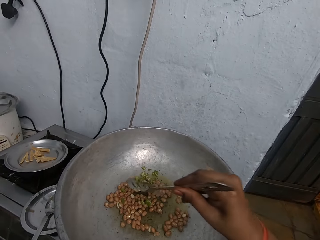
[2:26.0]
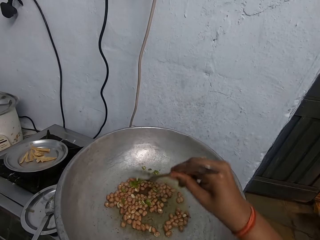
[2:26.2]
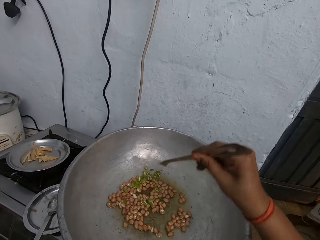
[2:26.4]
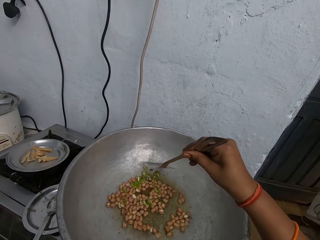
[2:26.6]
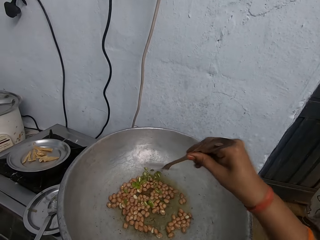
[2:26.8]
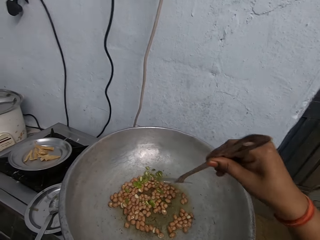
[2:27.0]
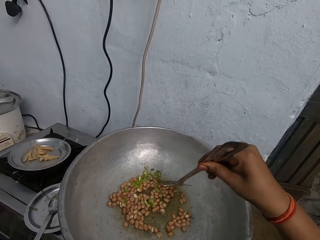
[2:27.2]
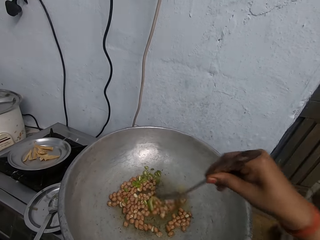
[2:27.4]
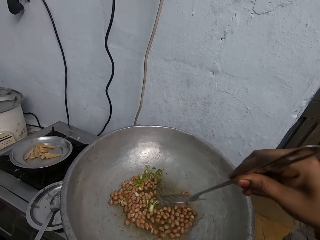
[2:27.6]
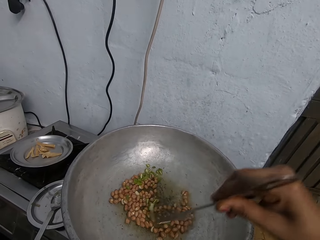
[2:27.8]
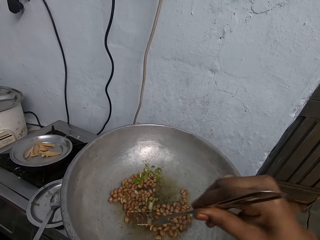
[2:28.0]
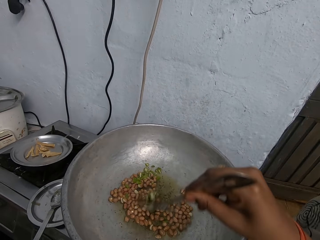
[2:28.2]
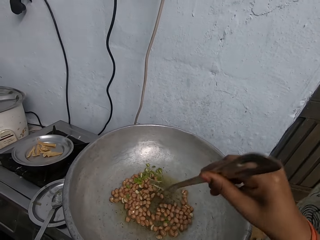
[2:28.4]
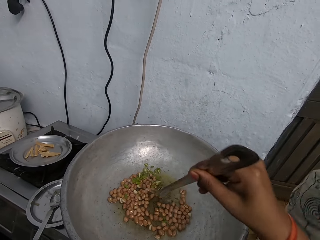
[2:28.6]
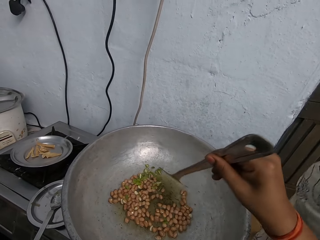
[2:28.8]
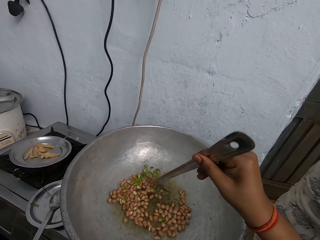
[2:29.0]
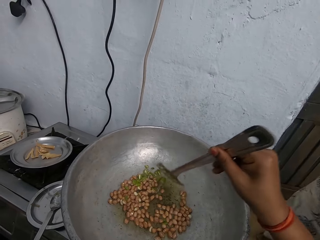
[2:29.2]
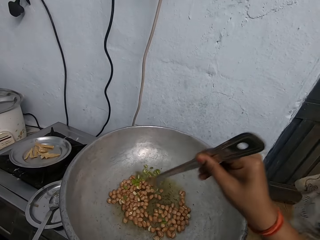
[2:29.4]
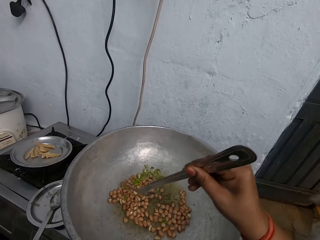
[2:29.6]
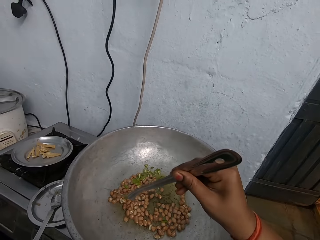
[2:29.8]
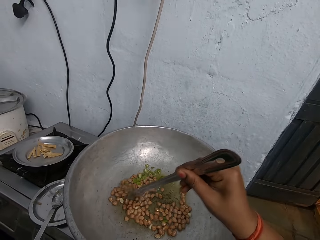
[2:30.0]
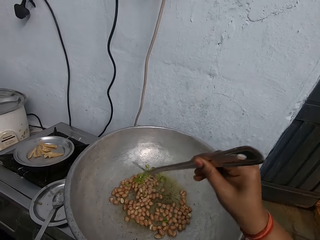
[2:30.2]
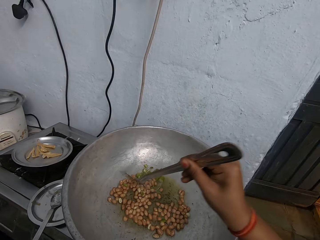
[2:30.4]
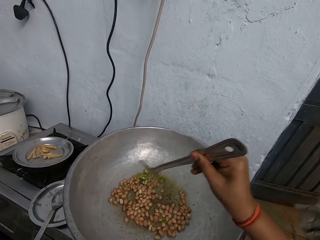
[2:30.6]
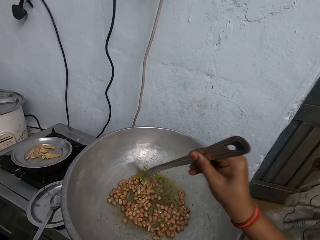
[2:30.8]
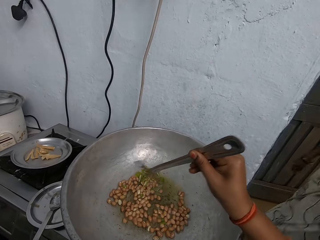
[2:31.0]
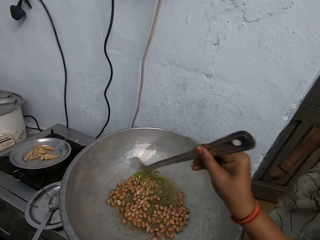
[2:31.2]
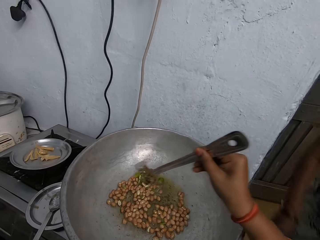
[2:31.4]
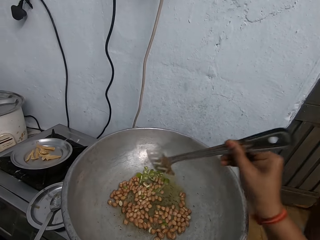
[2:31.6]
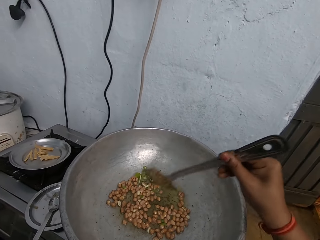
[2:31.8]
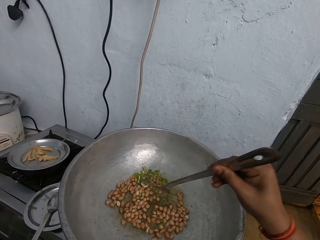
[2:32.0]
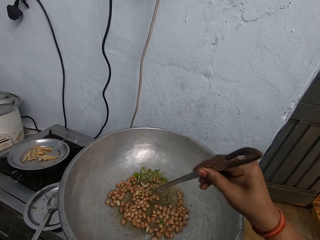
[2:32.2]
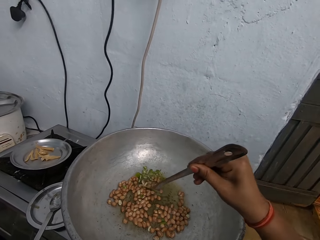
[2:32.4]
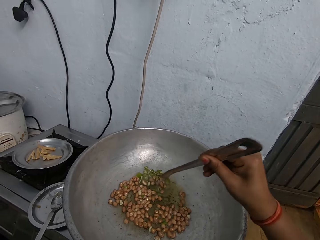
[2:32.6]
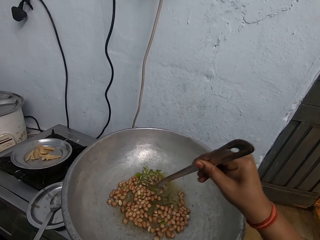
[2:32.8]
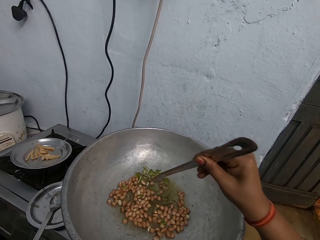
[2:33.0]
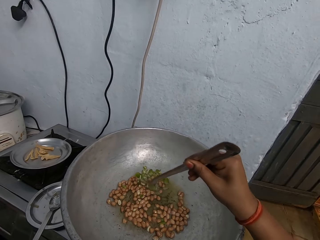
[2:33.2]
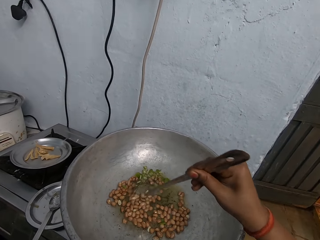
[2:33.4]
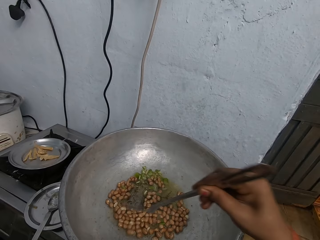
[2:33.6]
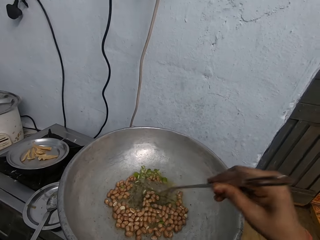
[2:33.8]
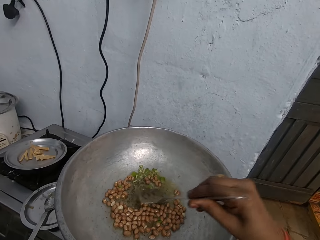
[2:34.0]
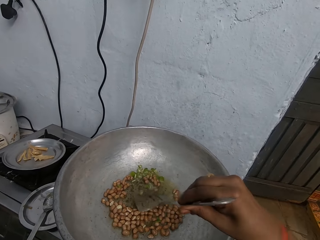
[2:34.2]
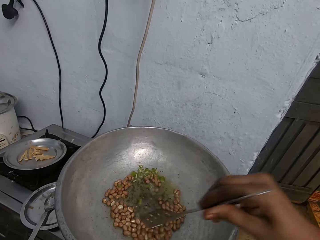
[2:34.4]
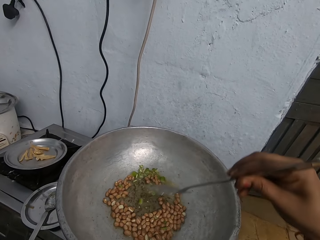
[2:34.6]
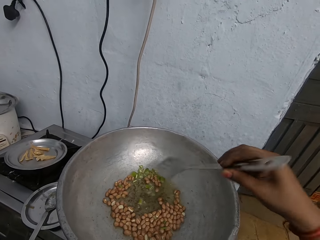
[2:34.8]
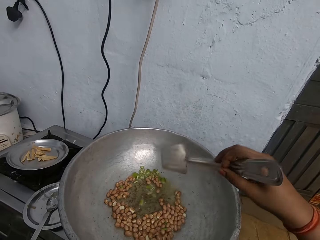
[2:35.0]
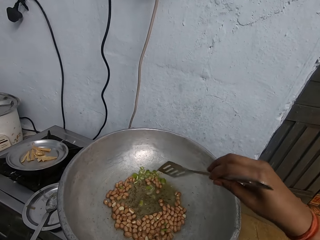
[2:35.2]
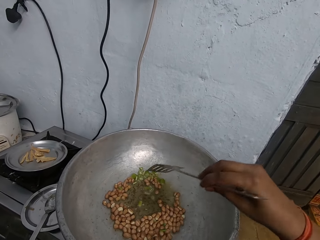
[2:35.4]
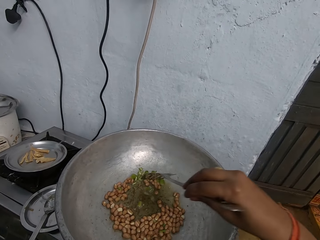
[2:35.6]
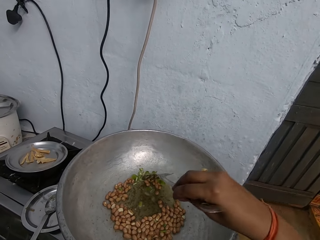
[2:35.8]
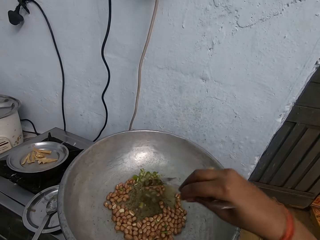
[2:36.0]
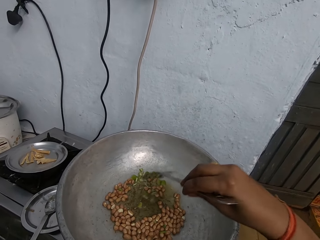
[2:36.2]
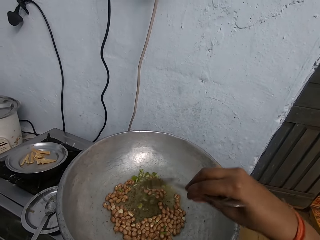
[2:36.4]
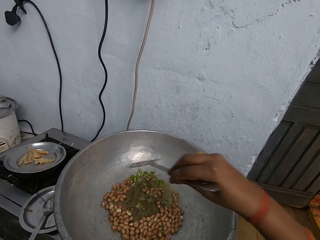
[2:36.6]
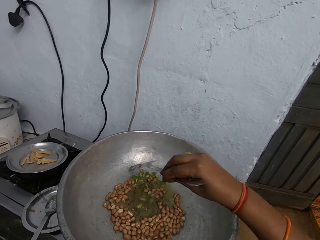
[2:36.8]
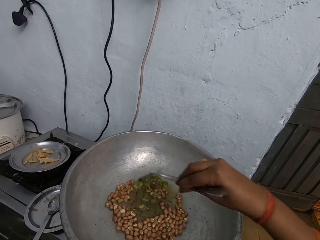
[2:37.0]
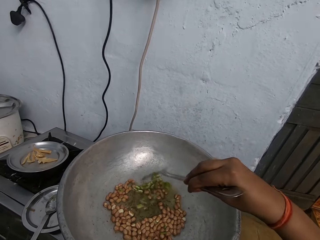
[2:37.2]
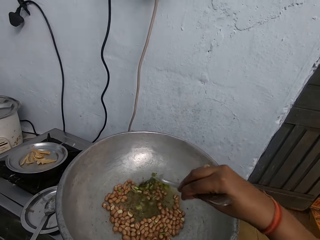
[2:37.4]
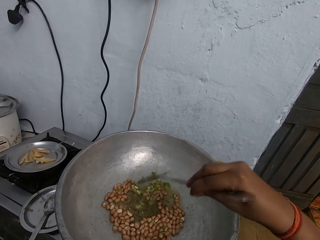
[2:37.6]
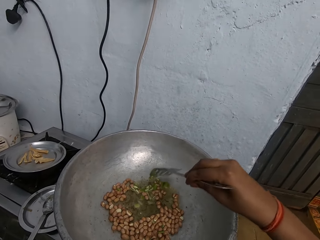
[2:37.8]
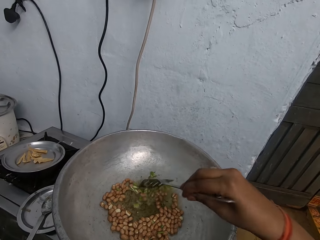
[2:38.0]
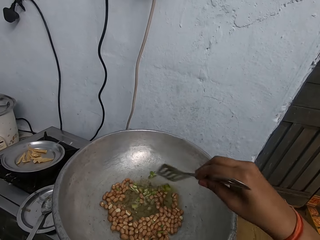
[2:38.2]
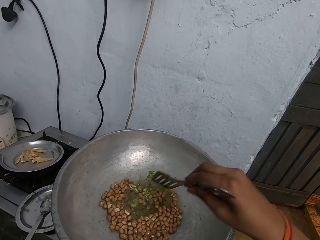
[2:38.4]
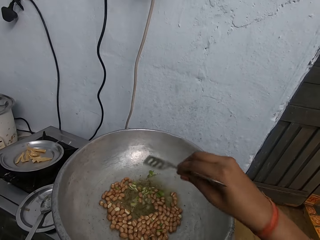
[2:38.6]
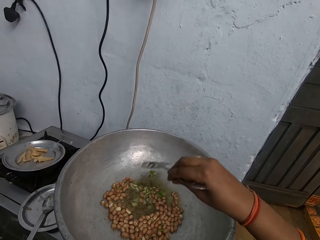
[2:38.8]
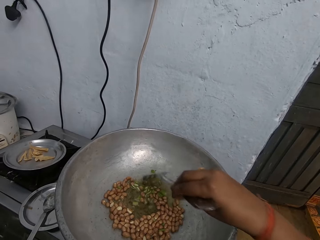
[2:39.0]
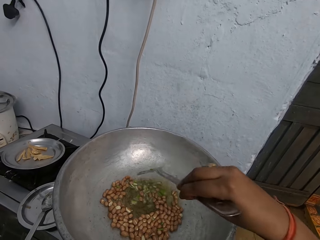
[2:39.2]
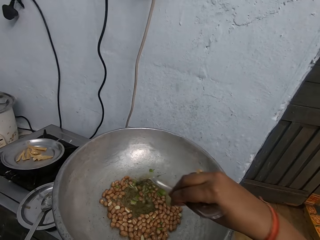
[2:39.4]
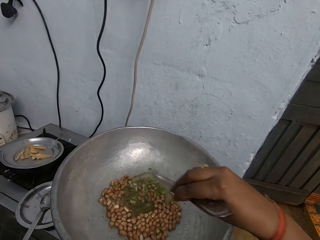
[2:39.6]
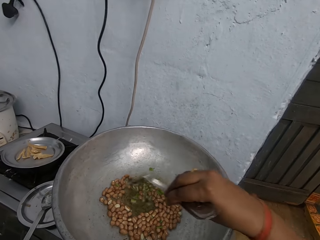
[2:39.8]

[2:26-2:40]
The camera wearer mixes the food in the pot with the turner. The woman walks past the camera wearer. The camera wearer stirs the beans and the green peas in the pot with the frying spatula in her right hand.

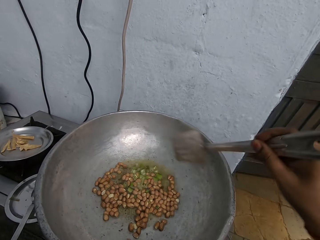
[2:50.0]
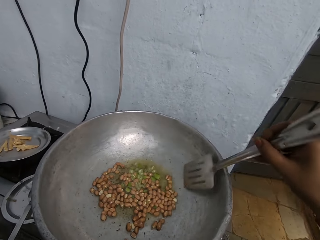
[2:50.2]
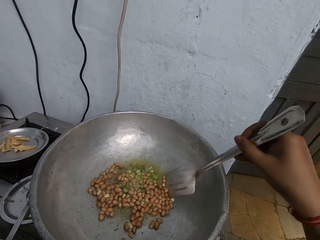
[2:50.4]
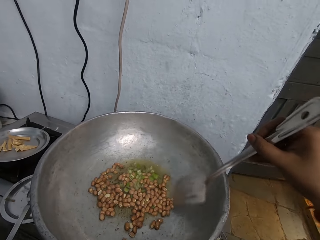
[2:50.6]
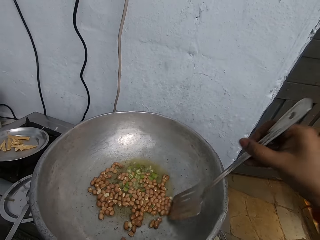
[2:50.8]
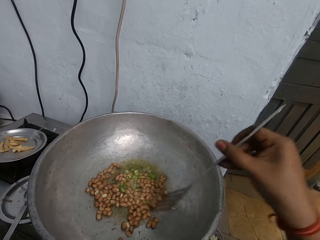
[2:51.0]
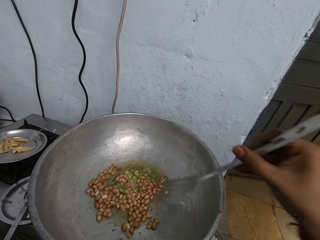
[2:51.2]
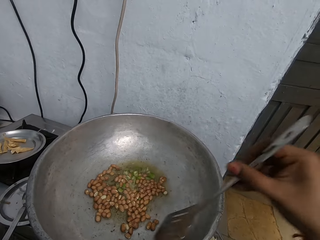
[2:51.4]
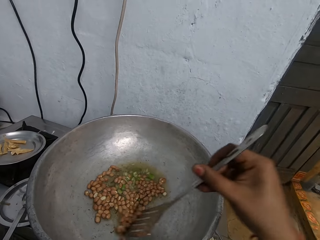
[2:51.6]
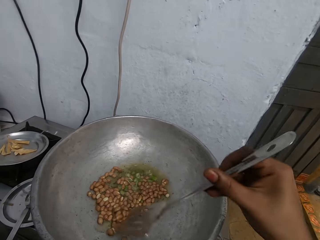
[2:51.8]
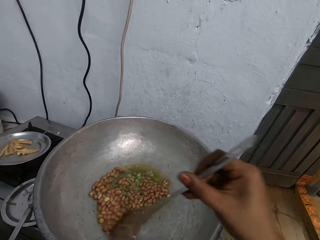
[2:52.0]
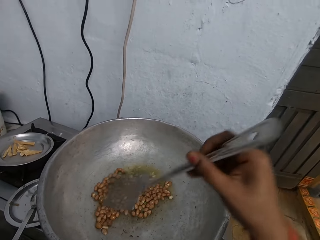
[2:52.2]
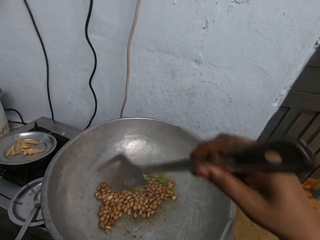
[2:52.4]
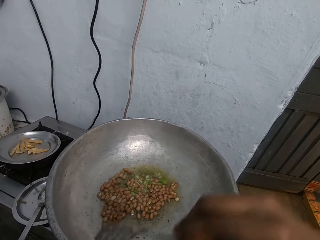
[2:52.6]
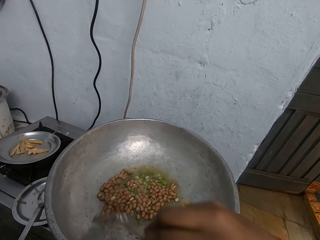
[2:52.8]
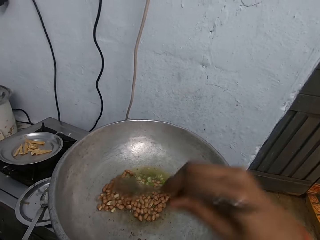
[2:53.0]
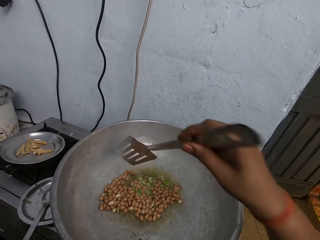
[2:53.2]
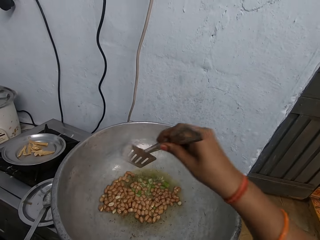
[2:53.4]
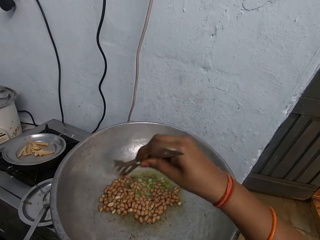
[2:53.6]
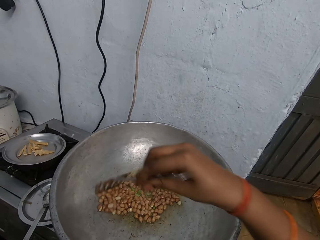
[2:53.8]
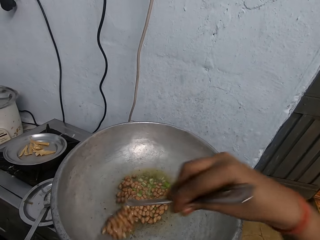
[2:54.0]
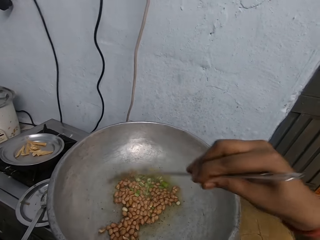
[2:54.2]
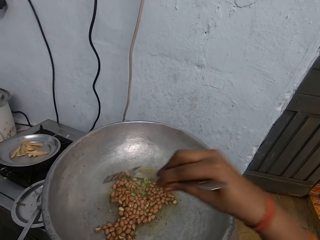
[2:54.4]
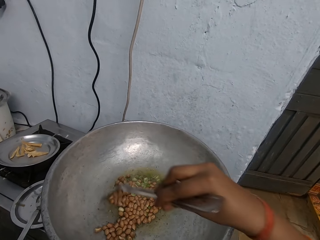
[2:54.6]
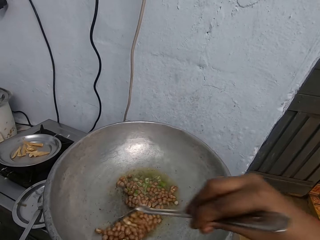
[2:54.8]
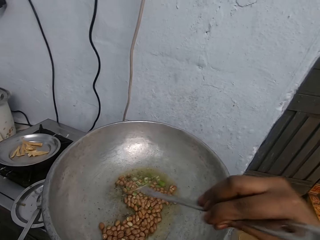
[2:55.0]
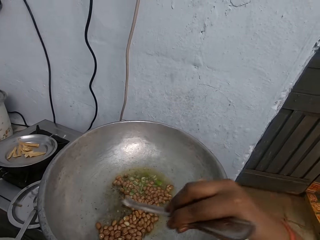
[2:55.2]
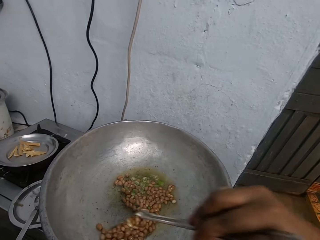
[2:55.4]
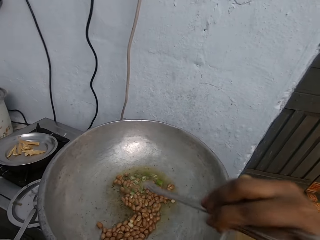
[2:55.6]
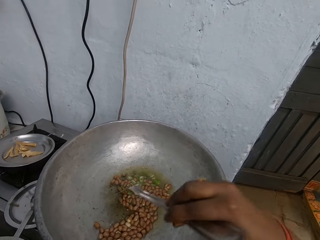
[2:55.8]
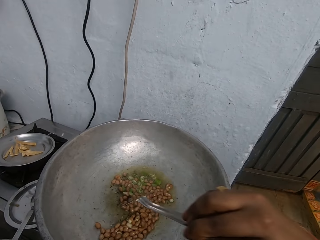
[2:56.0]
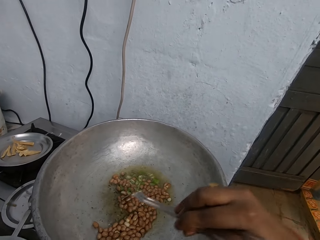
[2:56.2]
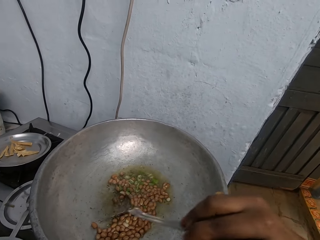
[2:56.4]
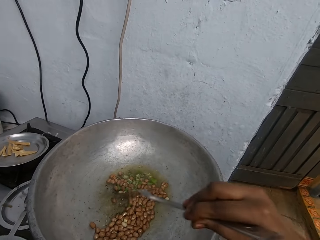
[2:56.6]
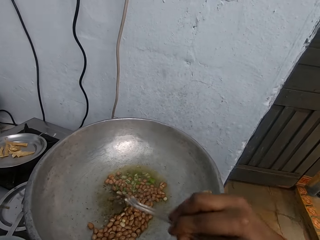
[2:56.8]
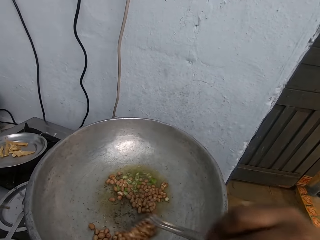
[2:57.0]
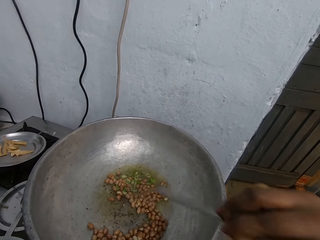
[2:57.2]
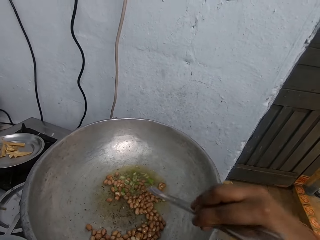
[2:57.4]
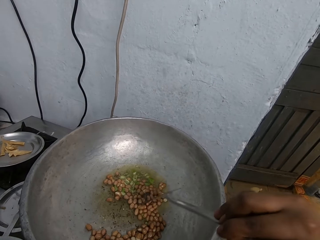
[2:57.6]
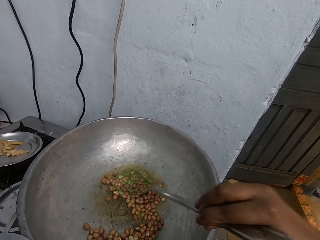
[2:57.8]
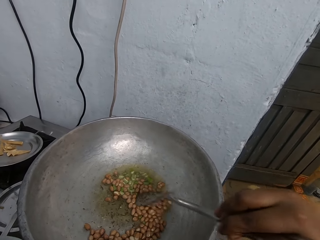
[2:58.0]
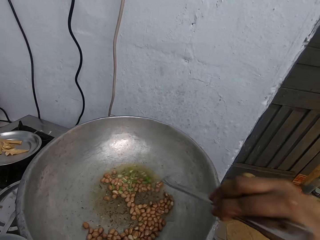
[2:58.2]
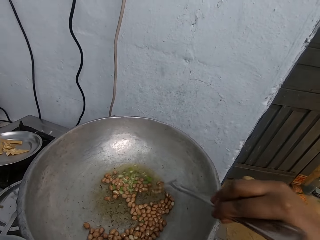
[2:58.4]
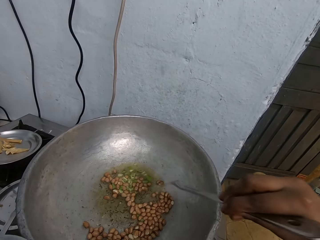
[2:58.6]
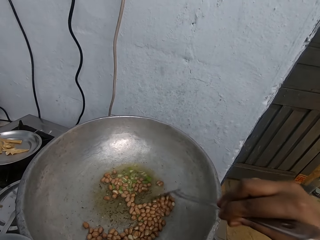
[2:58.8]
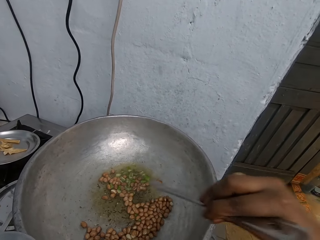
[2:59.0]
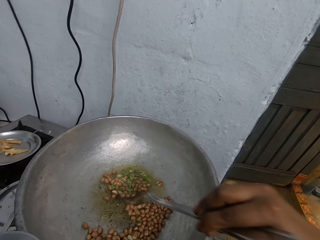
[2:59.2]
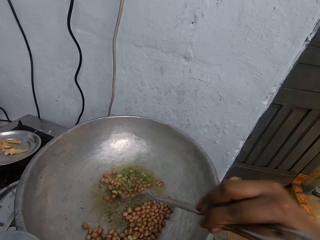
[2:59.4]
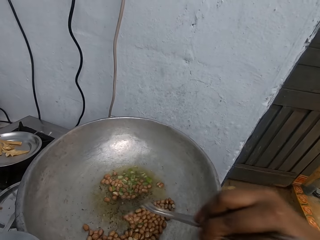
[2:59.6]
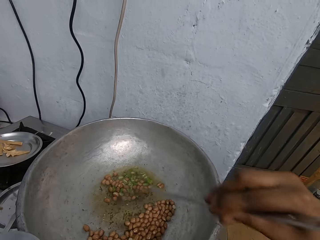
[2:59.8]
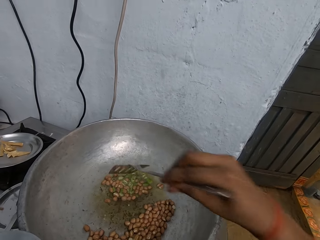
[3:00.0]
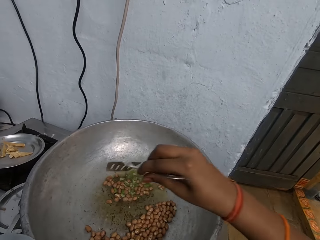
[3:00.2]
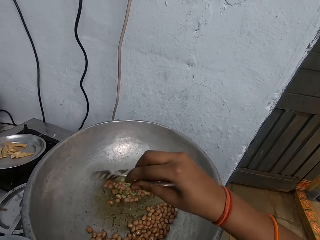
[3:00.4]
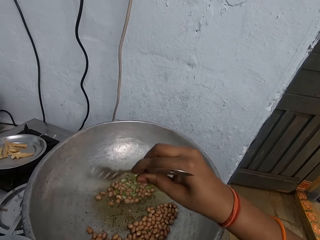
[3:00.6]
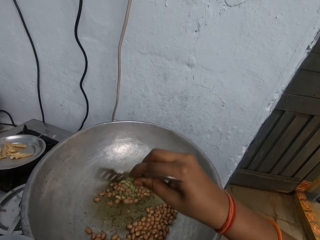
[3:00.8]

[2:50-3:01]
The woman converses with the camera wearer. The camera wearer separates the beans from the green peas in the pot with the frying spatula with her right hand.
